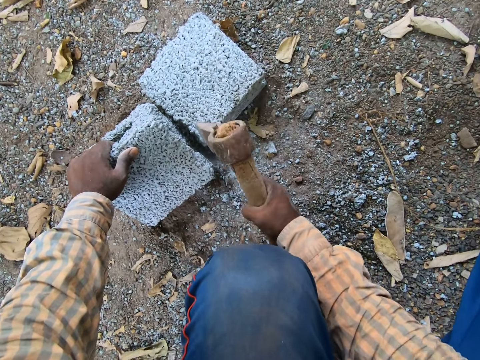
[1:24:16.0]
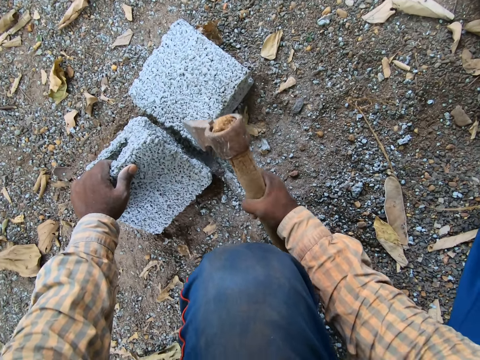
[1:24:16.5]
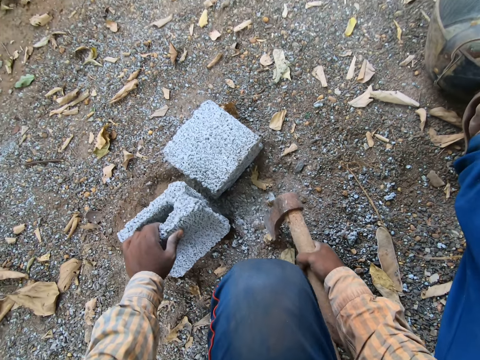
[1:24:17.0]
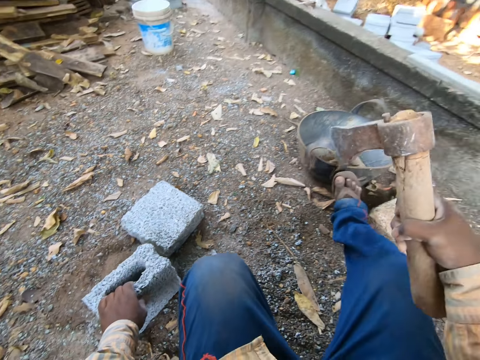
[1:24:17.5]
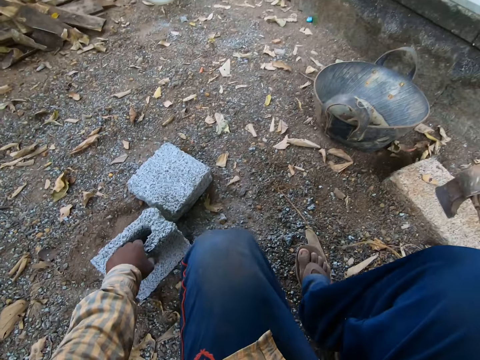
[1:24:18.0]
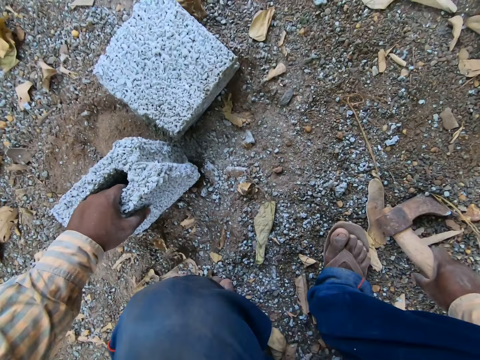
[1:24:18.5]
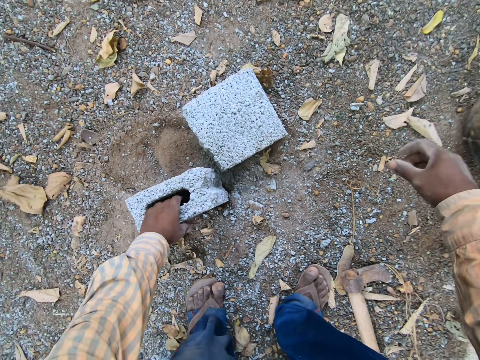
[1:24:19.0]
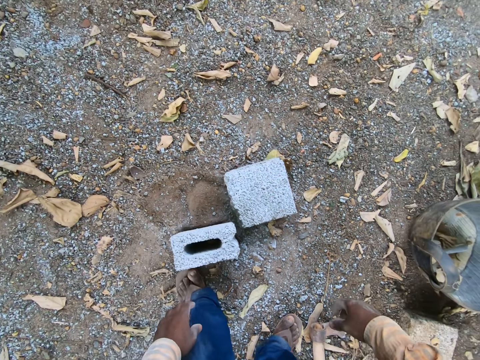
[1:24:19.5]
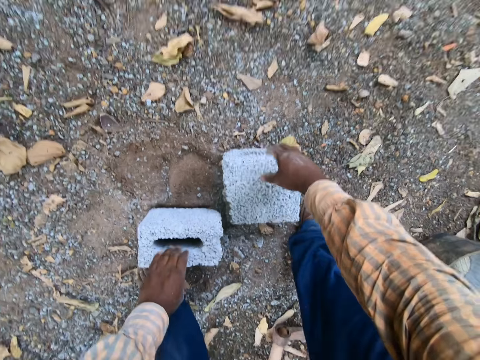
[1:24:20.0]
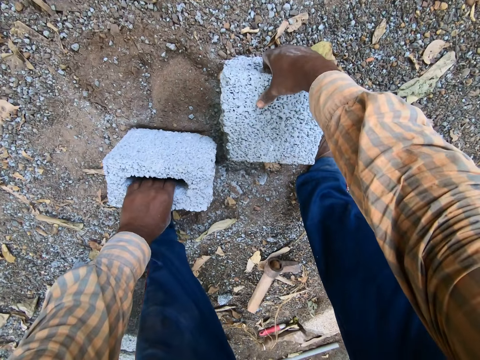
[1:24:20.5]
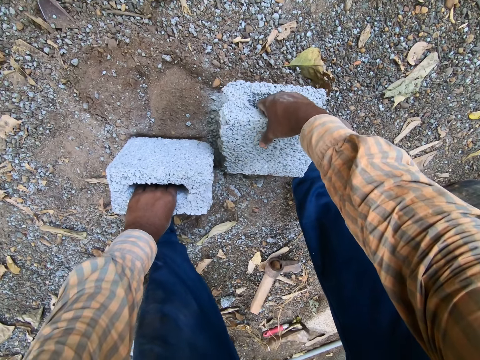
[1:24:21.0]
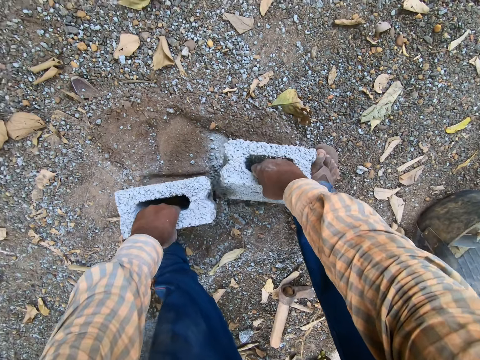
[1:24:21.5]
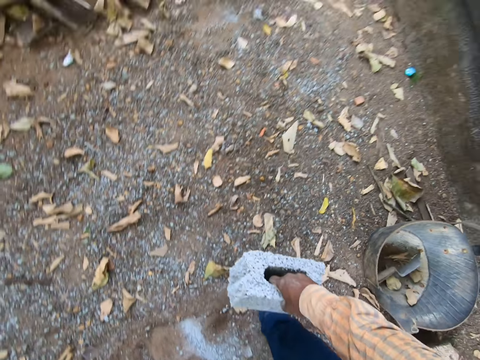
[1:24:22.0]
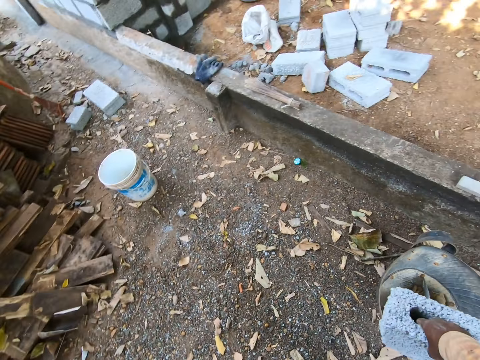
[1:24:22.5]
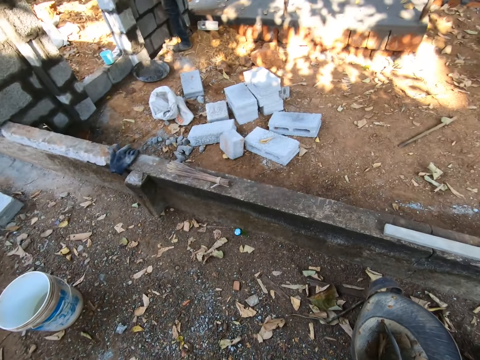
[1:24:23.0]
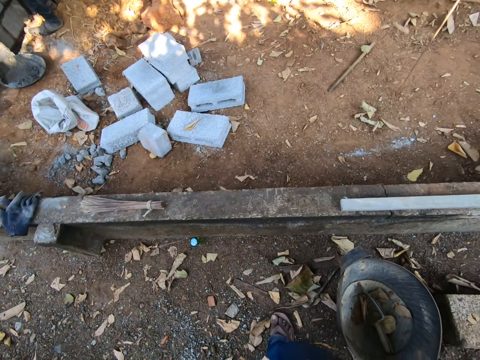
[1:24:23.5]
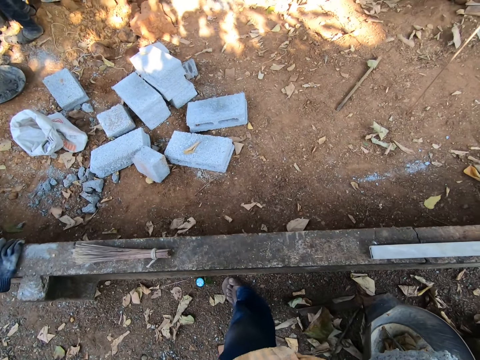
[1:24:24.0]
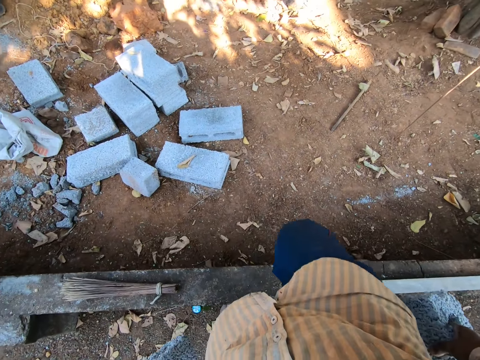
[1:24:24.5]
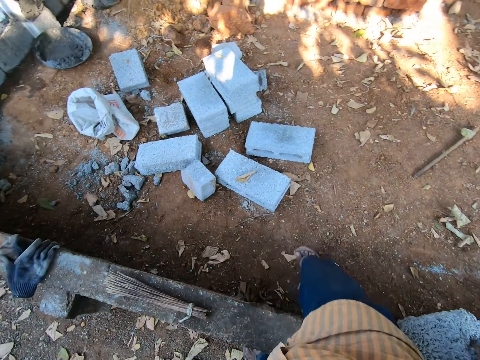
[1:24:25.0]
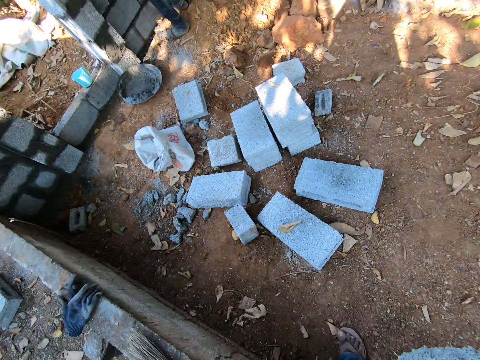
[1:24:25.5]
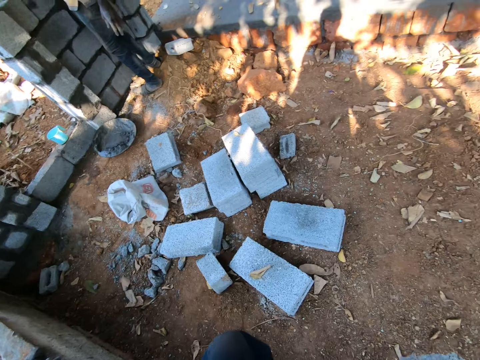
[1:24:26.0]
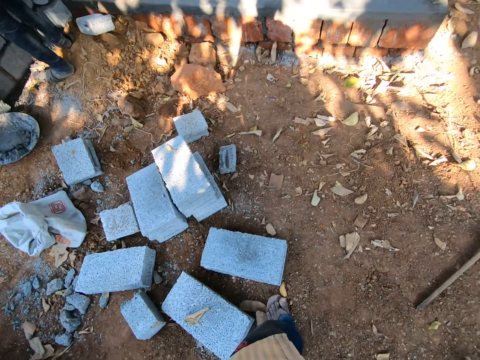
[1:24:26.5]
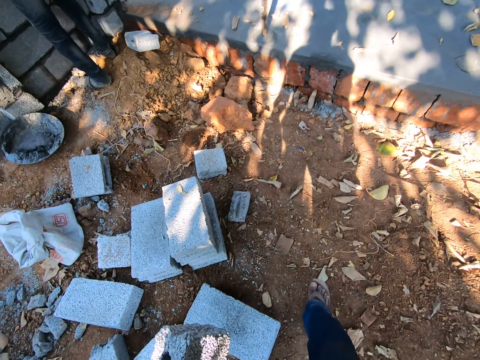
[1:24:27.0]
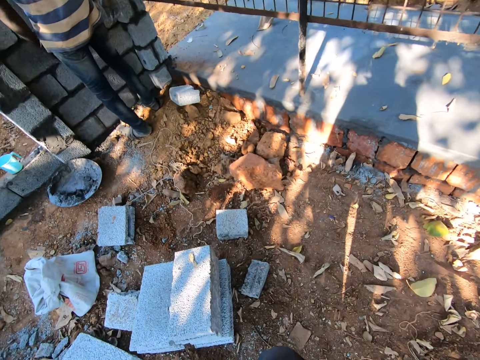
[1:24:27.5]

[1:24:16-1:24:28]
The camera wearer drops the axe on the floor with his right hand. He lifts the two pieces of bricks from the floor with both hands. He walks in the construction.

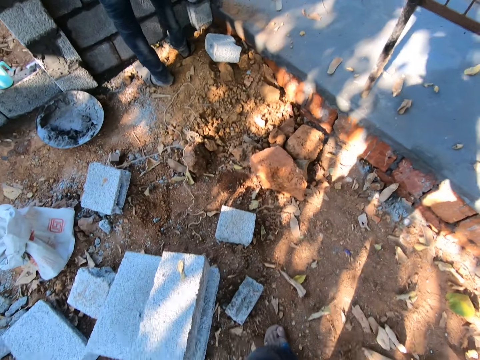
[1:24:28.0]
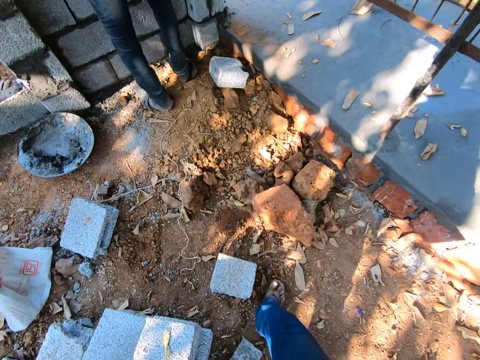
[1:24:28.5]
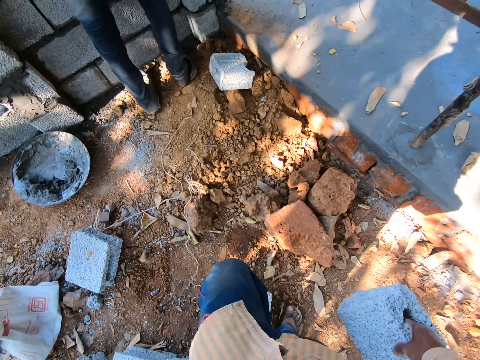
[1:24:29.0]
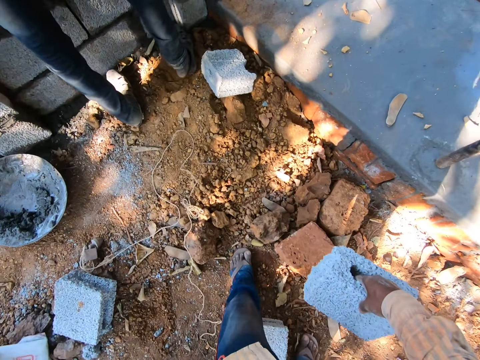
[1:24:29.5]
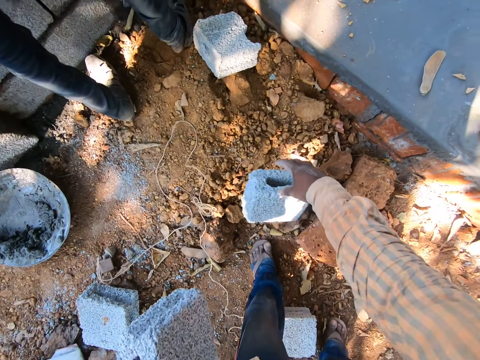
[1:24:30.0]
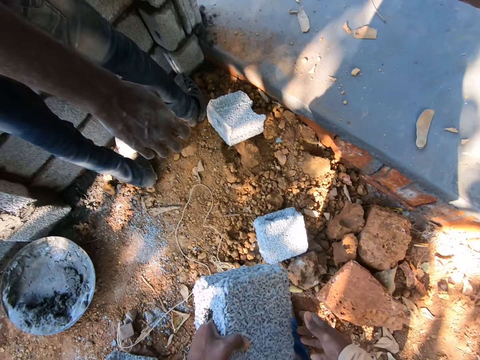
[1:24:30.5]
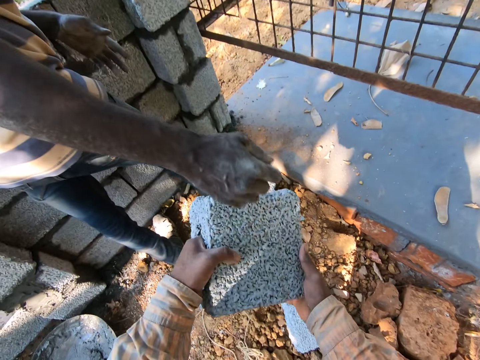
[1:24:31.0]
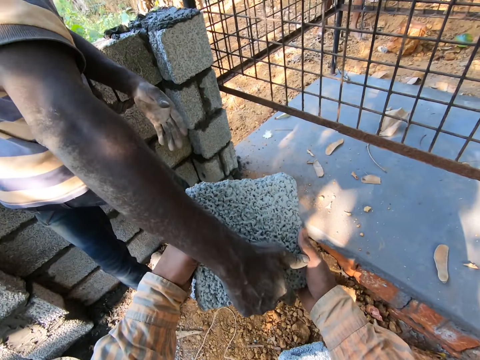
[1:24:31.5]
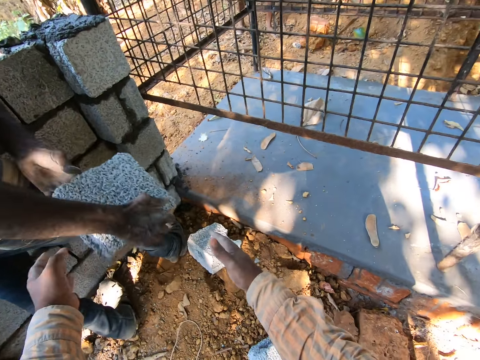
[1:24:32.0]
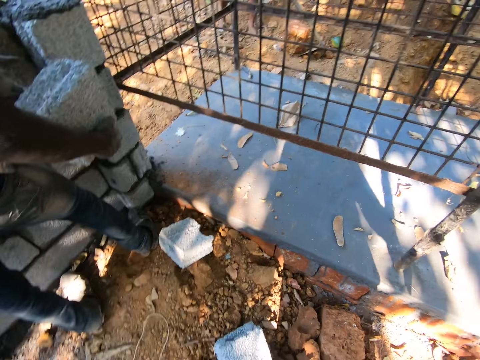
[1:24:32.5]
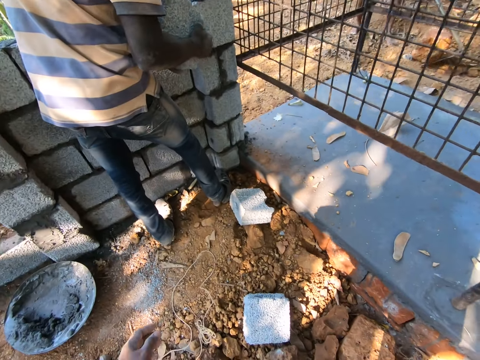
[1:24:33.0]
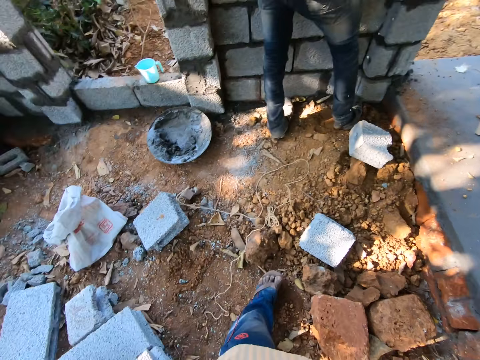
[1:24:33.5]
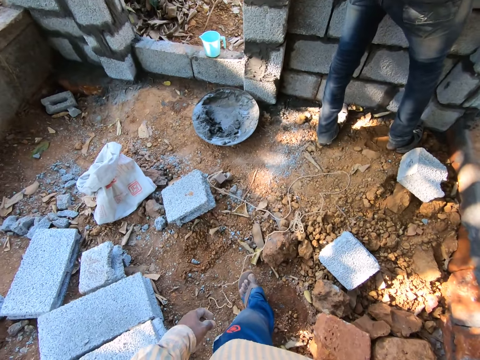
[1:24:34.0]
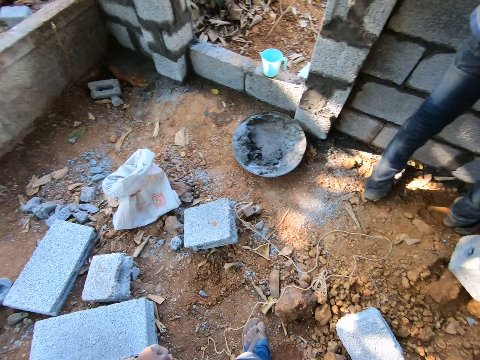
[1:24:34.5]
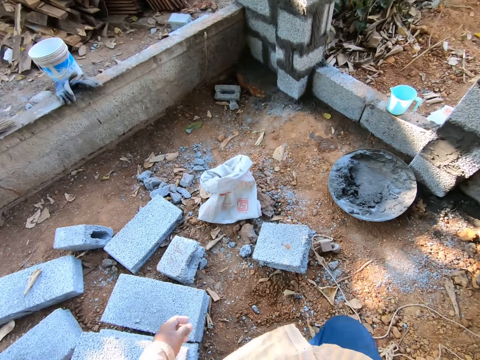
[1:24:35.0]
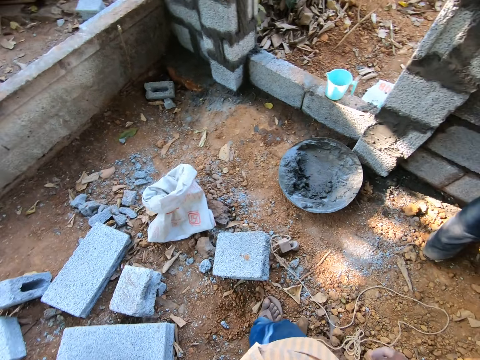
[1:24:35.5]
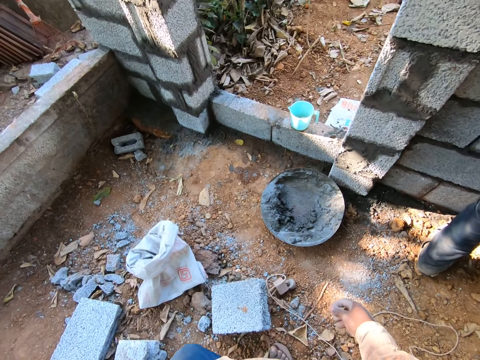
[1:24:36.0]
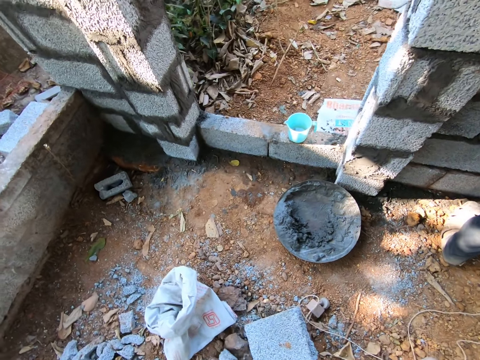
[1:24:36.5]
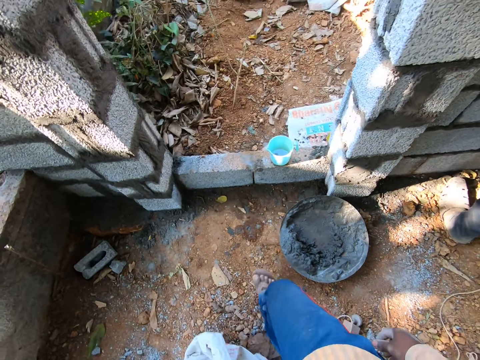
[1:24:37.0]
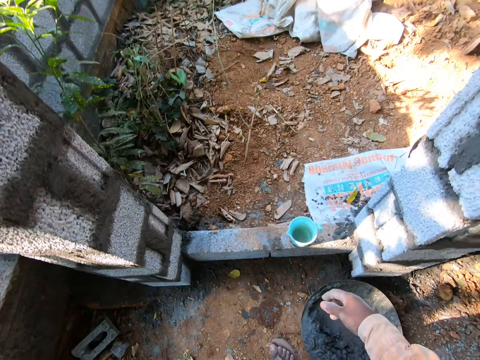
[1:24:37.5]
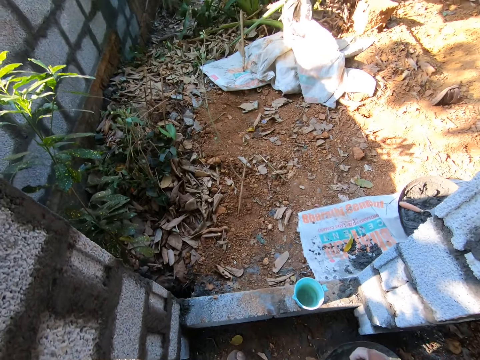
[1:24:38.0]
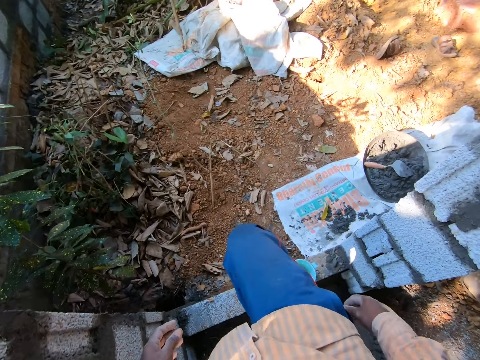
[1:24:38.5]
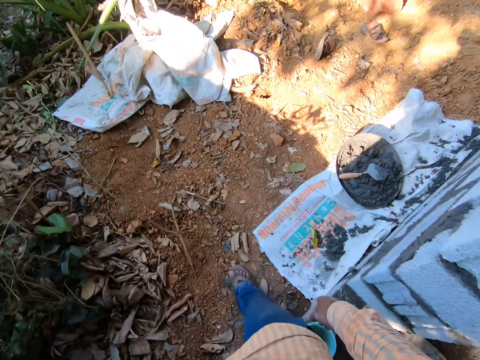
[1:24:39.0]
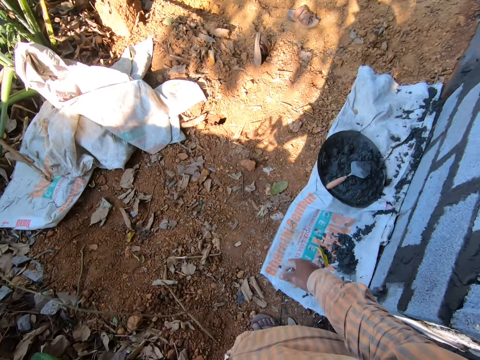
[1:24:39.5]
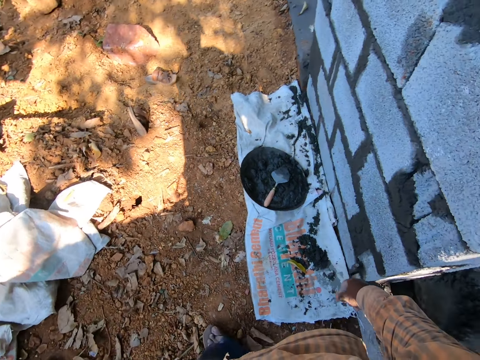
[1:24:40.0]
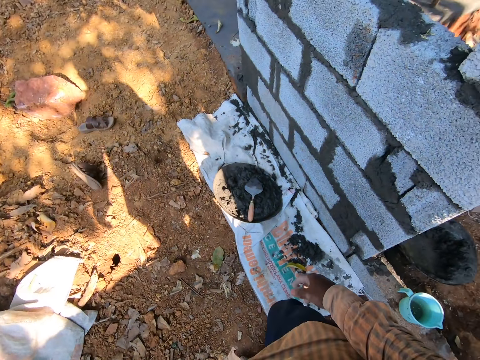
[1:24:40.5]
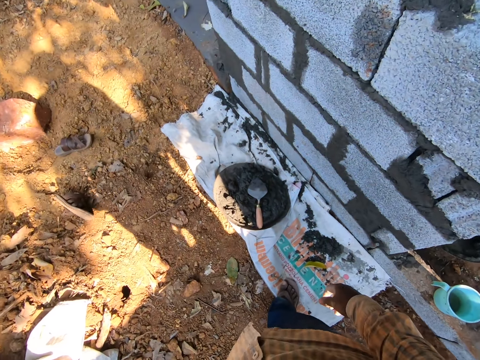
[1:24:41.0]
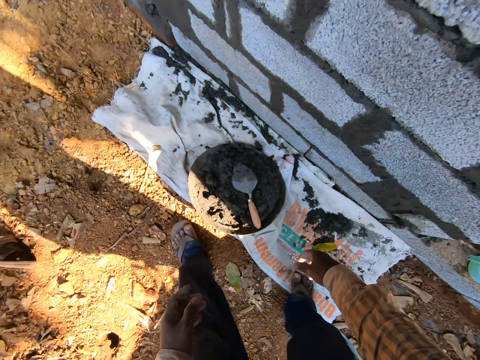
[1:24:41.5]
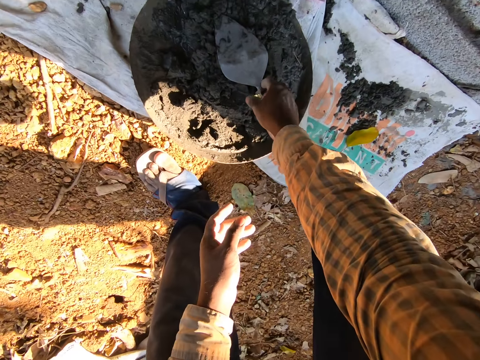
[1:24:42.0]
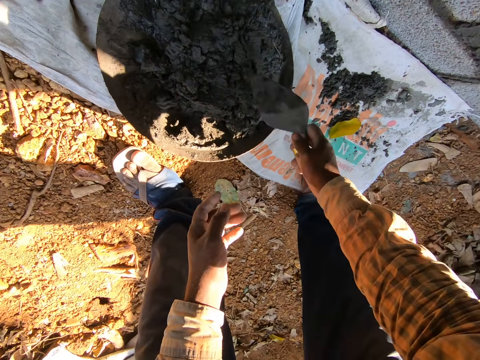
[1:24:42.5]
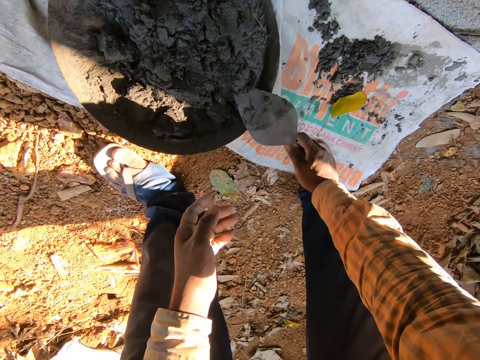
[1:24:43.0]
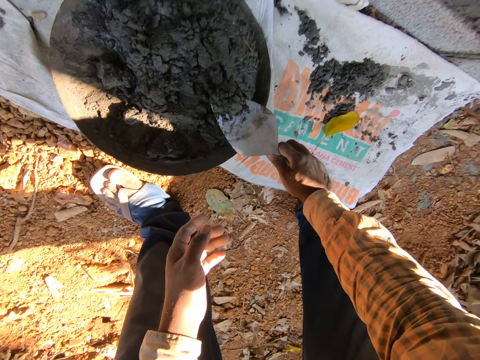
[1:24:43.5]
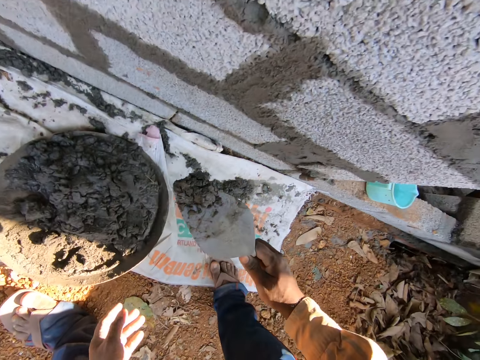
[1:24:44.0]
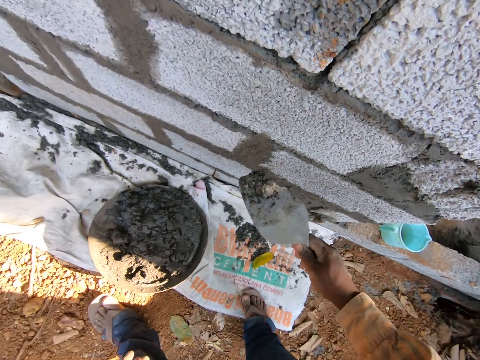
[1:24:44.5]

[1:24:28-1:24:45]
The camera wearer drops the brick in his right hand on the floor. He passes the brick in his left hand to a man. He walks out of the construction. He picks the trowel in the head pan or tray with his right hand. He takes the concrete or cement from the head pan with the trowel in his right hand.
